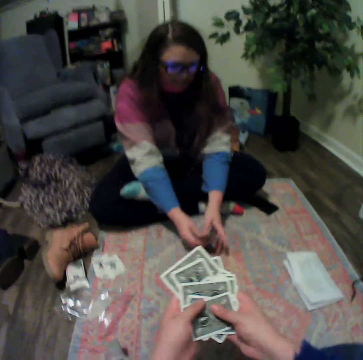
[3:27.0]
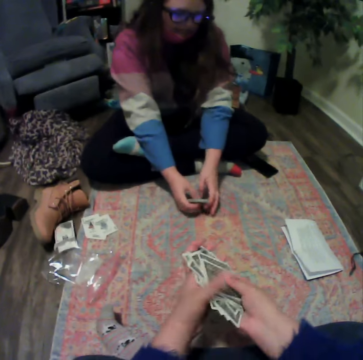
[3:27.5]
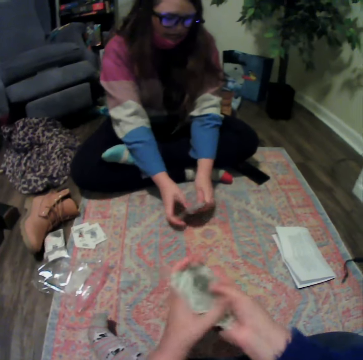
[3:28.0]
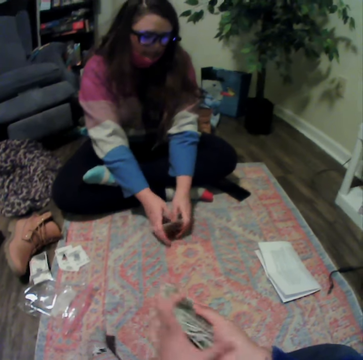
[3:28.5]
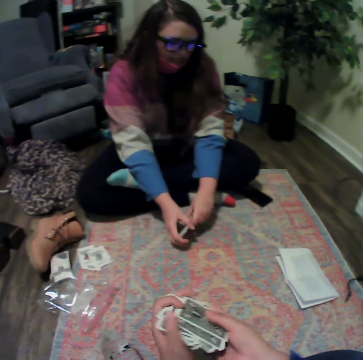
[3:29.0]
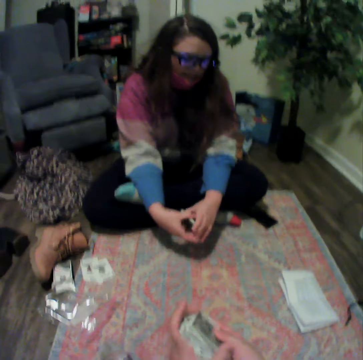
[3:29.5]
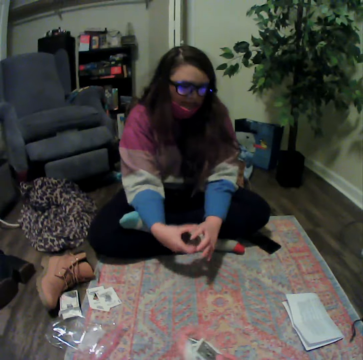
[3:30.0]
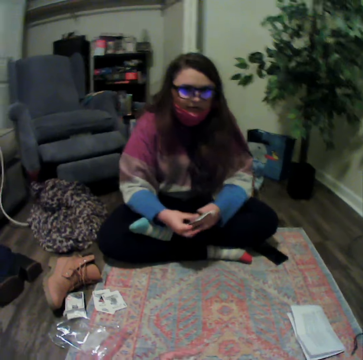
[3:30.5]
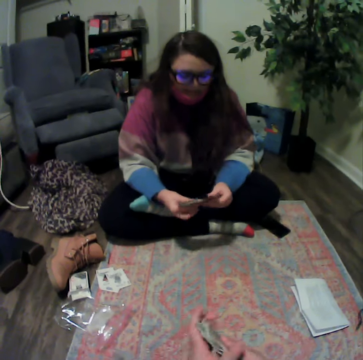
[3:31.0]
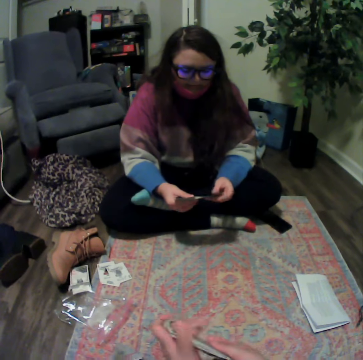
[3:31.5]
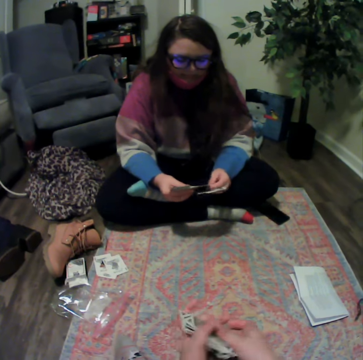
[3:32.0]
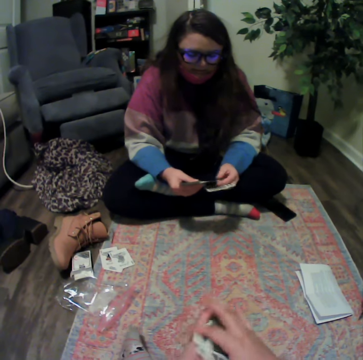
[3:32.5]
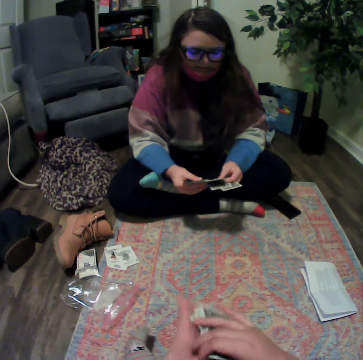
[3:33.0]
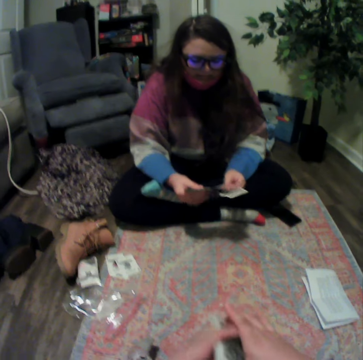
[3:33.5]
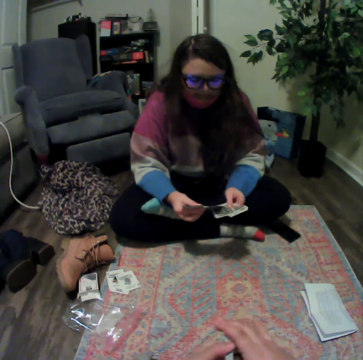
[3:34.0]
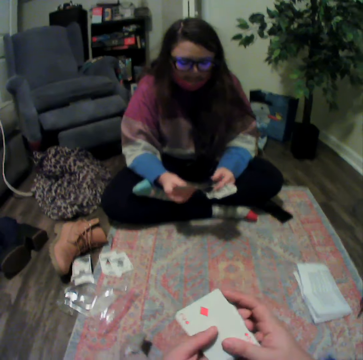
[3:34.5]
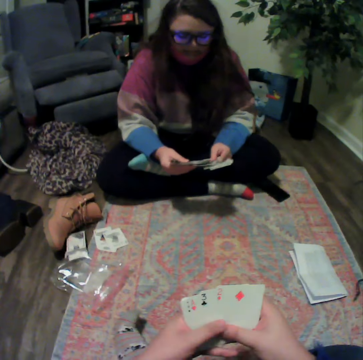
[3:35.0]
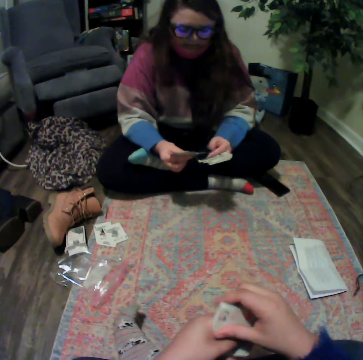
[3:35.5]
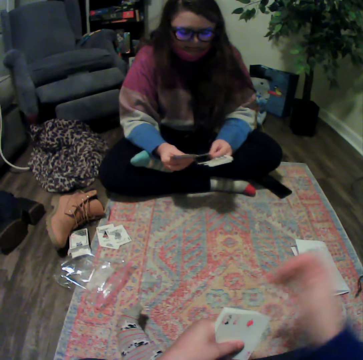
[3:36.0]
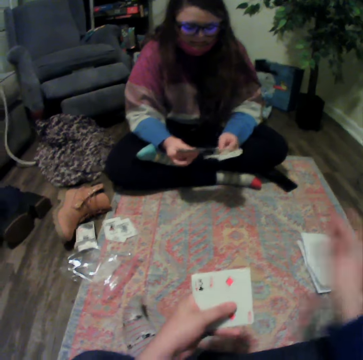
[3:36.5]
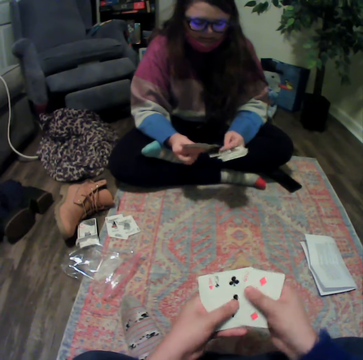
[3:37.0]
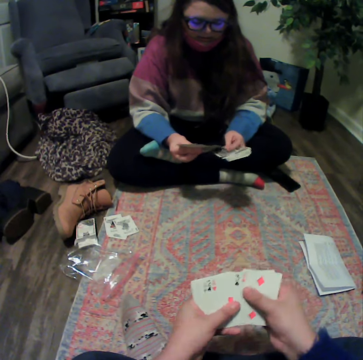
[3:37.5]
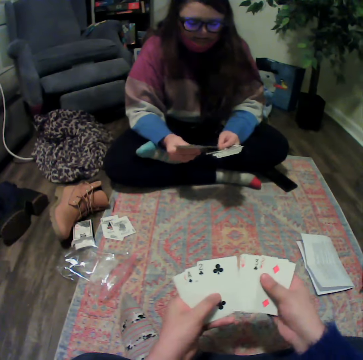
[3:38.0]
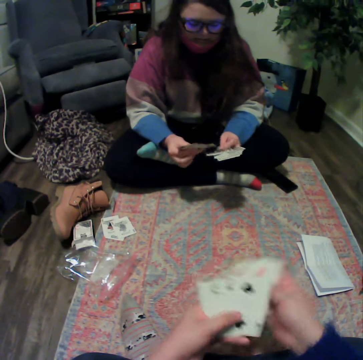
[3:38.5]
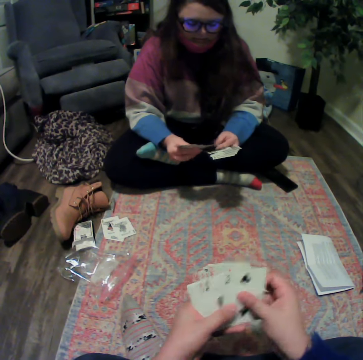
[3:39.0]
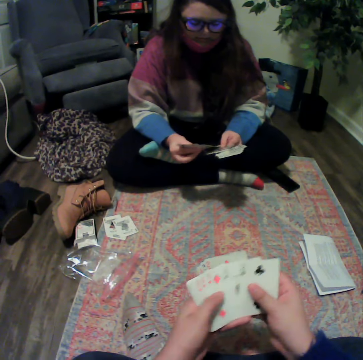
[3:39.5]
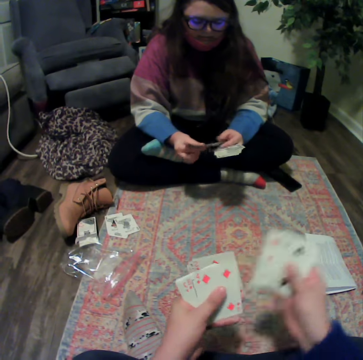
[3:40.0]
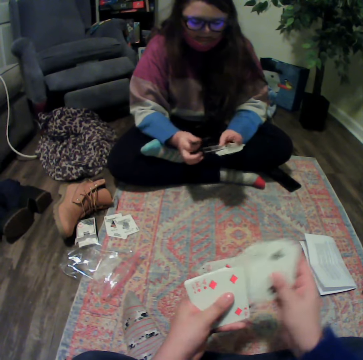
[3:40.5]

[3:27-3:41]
The camera wearer holds the cards. A lady reshuffles the cards. The camera wearer arranges the cards. The lady reshuffles the cards. The camera wearer reshuffles the cards.

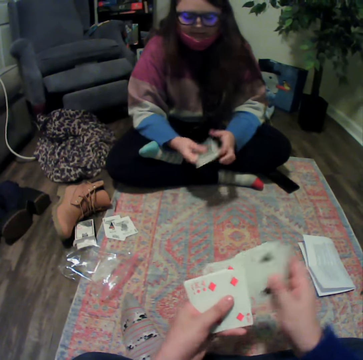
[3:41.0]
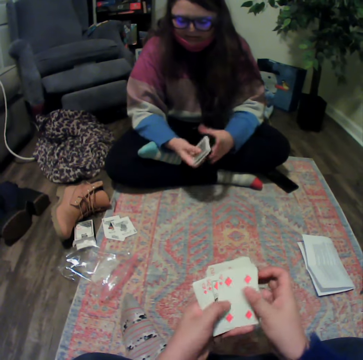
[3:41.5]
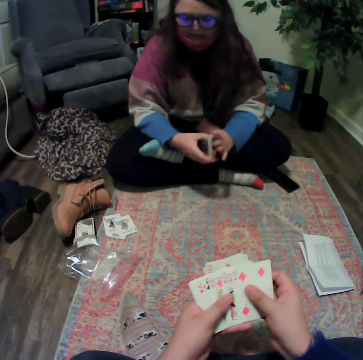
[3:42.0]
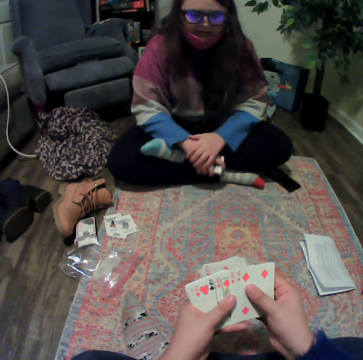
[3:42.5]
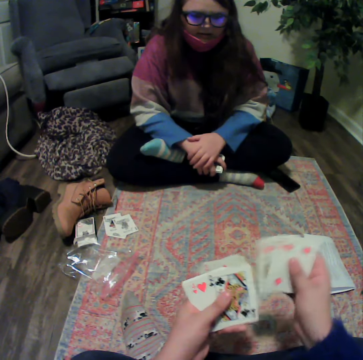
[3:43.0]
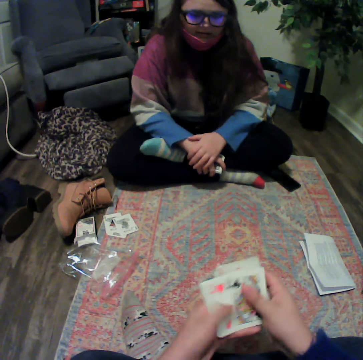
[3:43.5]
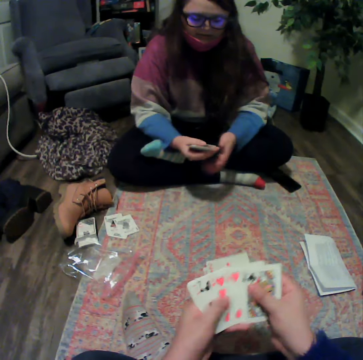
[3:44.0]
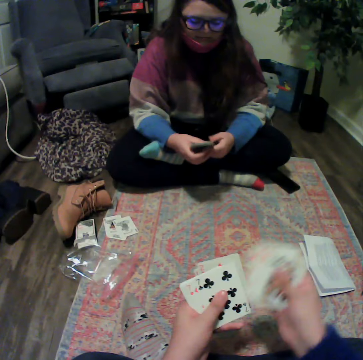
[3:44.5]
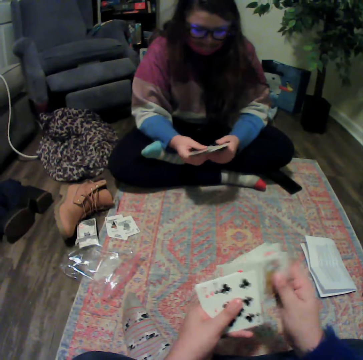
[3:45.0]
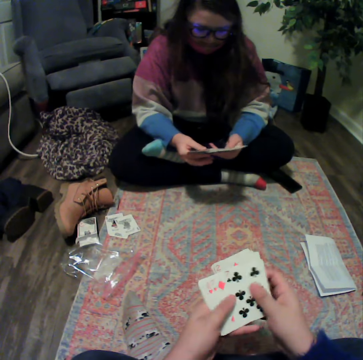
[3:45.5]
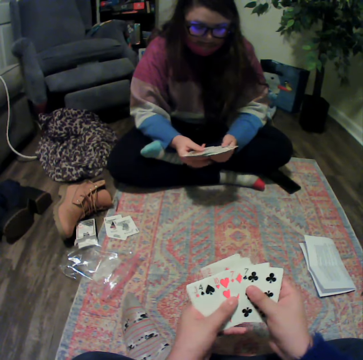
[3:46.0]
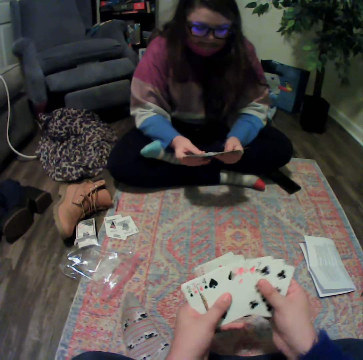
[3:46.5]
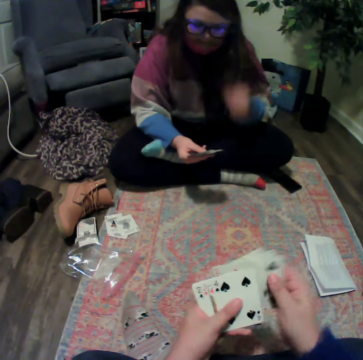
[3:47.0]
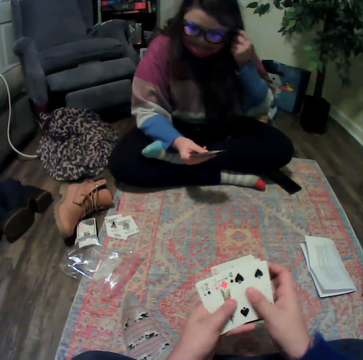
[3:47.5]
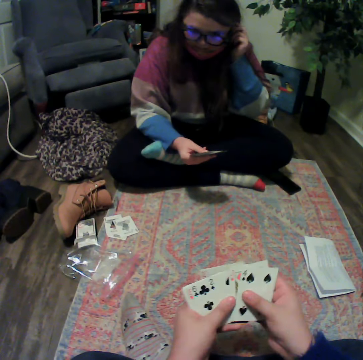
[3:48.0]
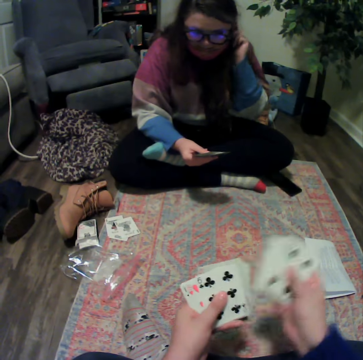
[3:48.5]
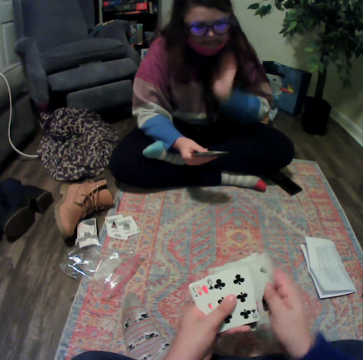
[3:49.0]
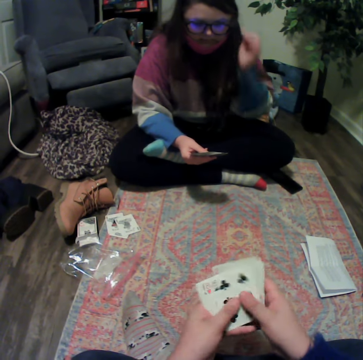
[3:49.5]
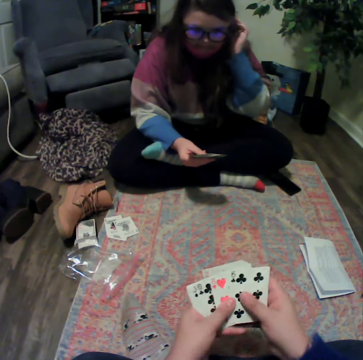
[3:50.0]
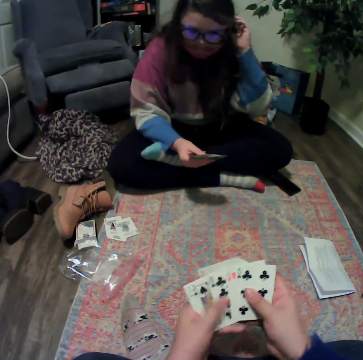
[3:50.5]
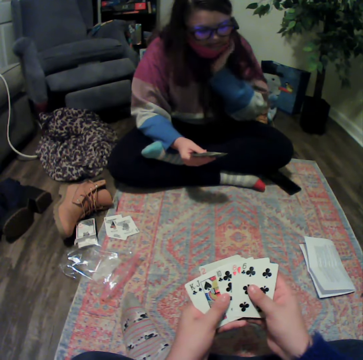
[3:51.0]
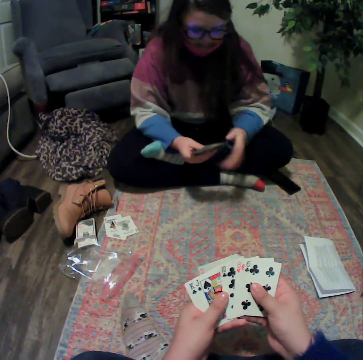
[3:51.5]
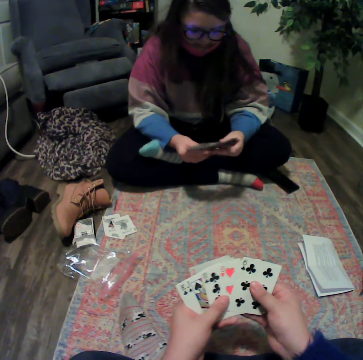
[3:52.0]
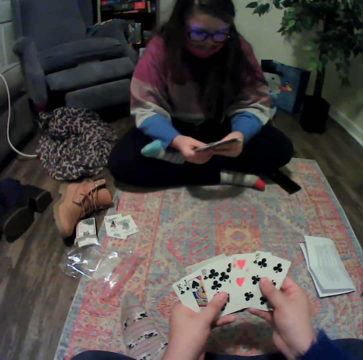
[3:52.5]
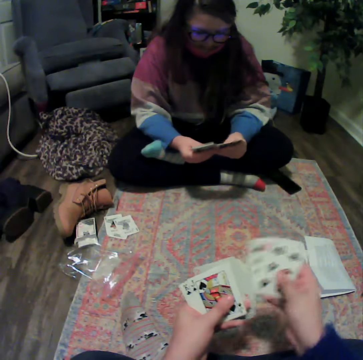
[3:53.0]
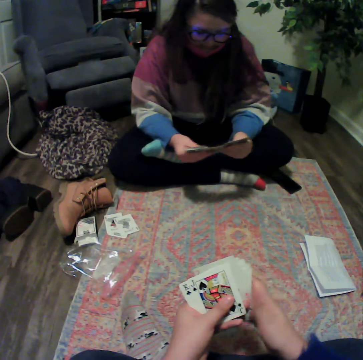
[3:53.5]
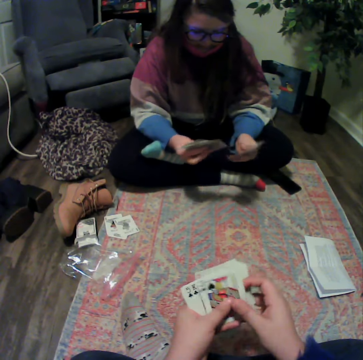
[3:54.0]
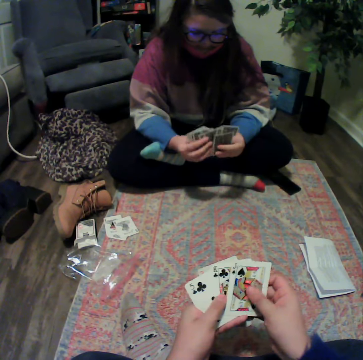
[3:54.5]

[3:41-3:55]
A lady reshuffles the cards. The camera wearer reshuffles the cards.

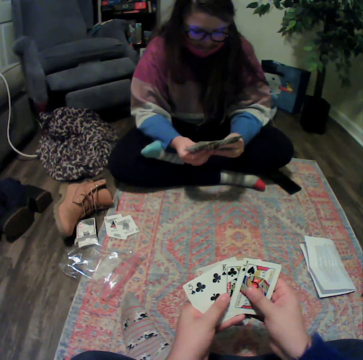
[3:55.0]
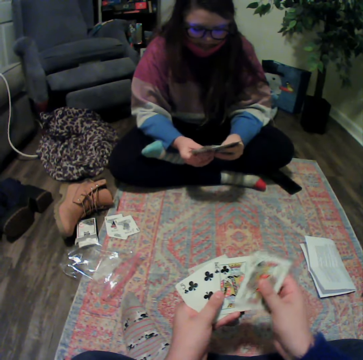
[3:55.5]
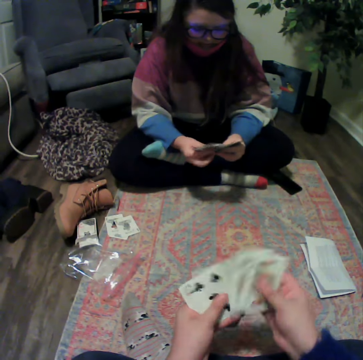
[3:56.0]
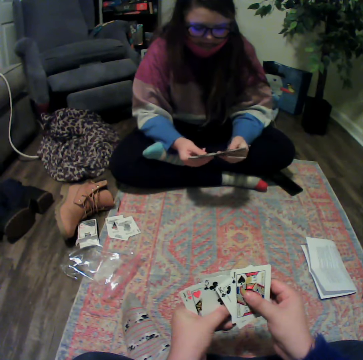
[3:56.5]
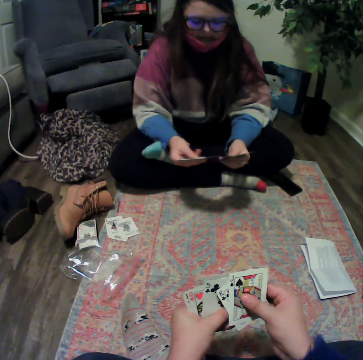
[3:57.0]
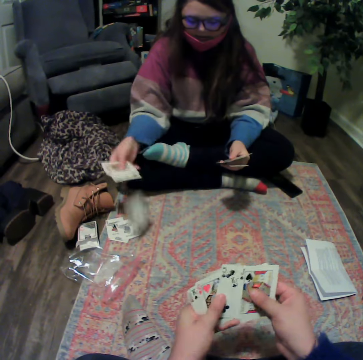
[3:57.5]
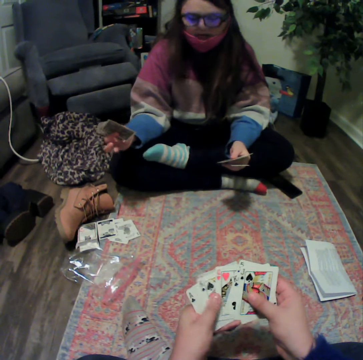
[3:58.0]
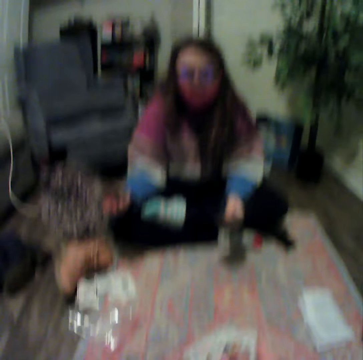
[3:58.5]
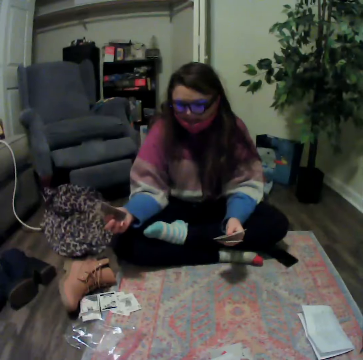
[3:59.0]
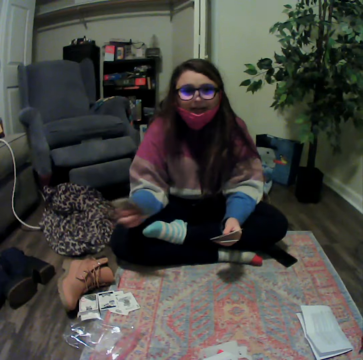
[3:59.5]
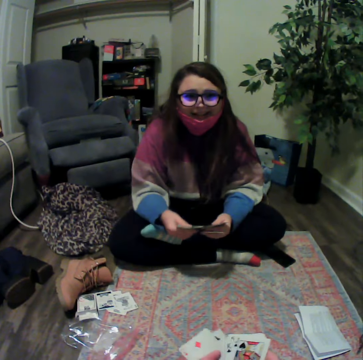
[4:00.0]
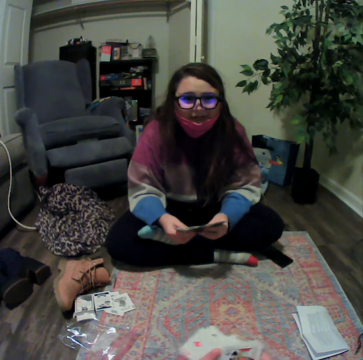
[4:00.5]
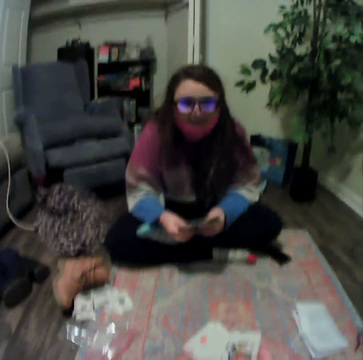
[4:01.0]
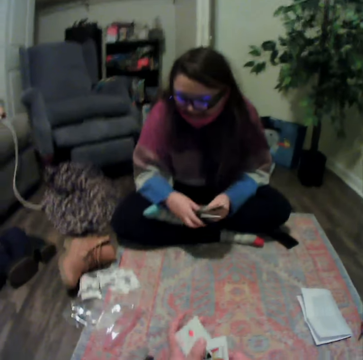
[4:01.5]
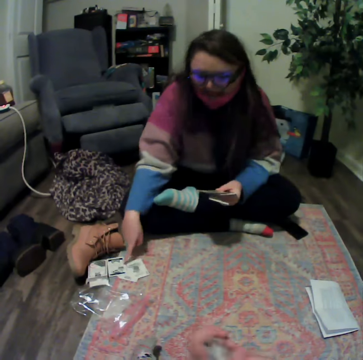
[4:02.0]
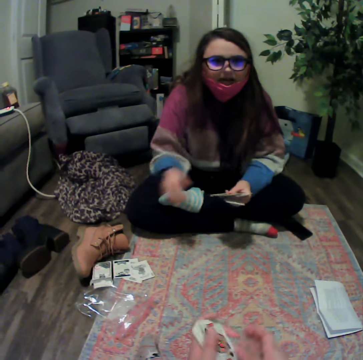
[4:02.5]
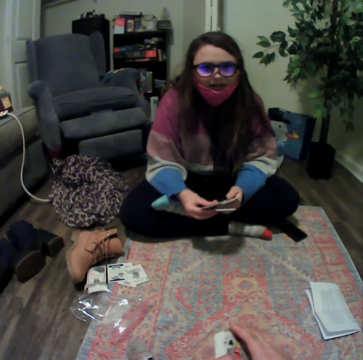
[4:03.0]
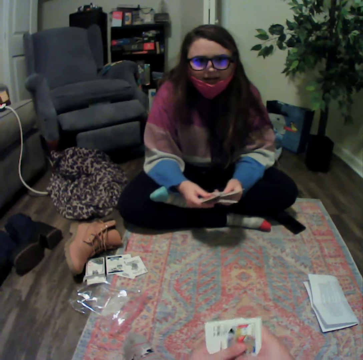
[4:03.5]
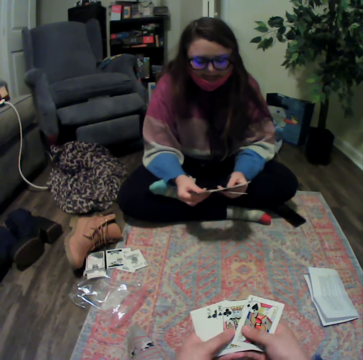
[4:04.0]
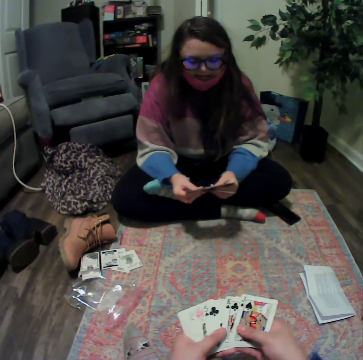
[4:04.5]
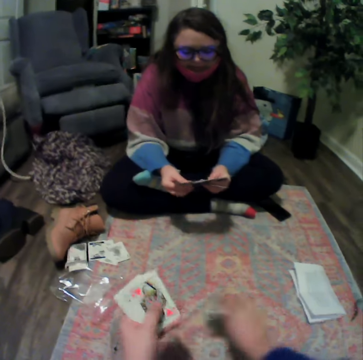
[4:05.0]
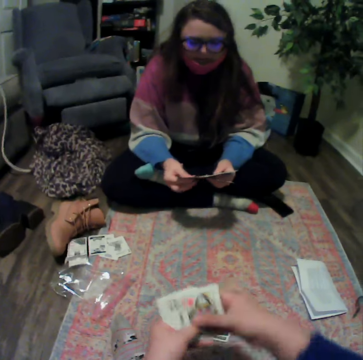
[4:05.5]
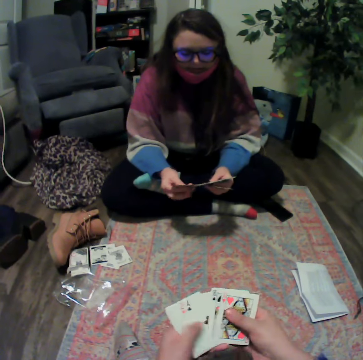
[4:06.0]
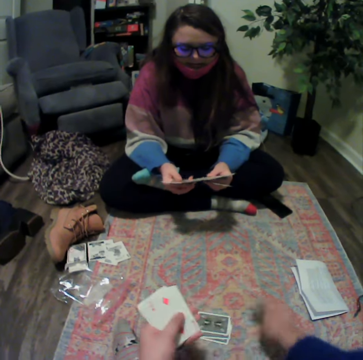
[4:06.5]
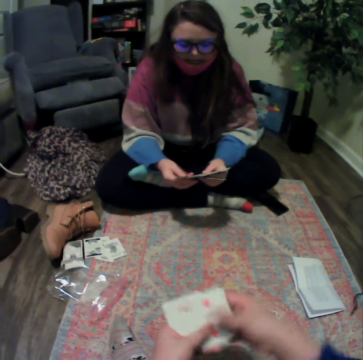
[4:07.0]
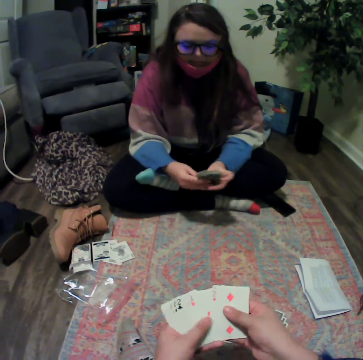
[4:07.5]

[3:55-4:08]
A lady places the cards on the table. The camera wearer reshuffles the cards. They hold the cards. They arrange the cards. They reshuffle the cards. The lady reshuffles the cards. The camera wearer places the card on the table.
